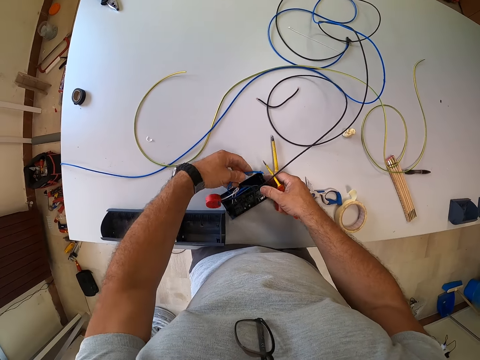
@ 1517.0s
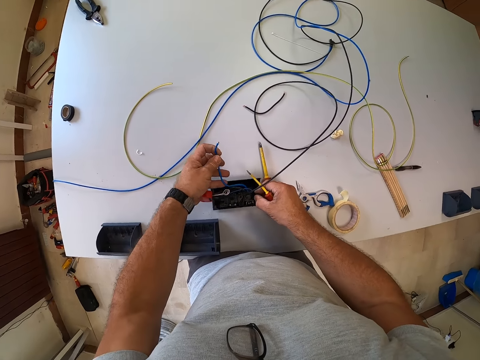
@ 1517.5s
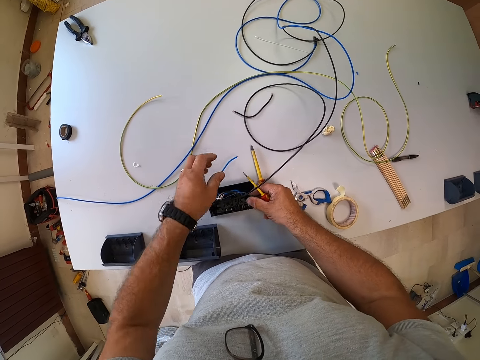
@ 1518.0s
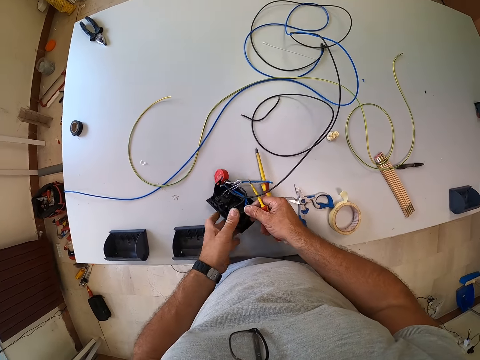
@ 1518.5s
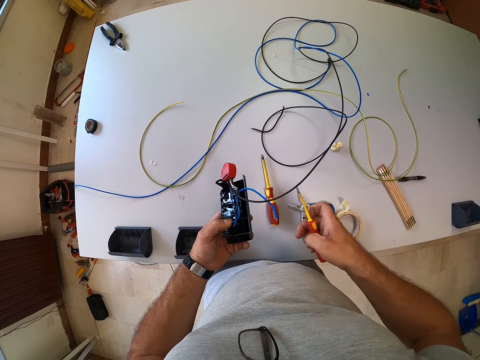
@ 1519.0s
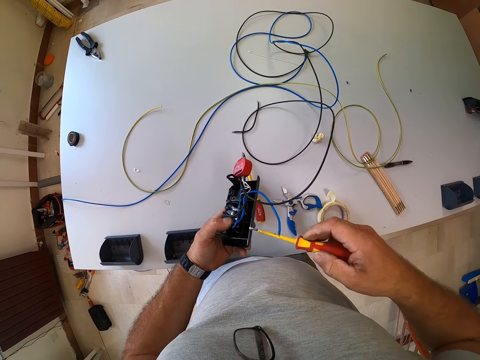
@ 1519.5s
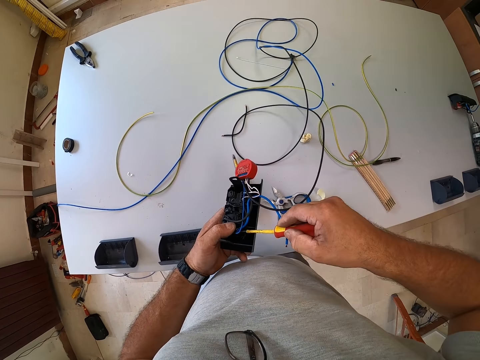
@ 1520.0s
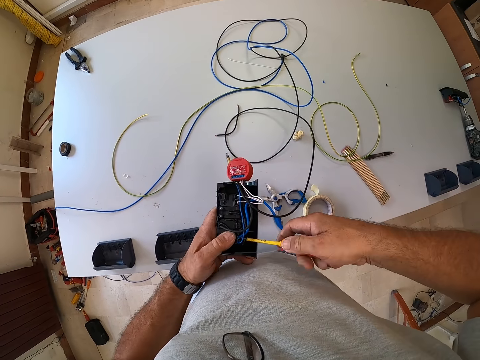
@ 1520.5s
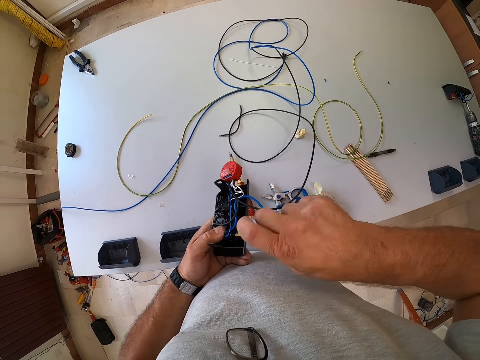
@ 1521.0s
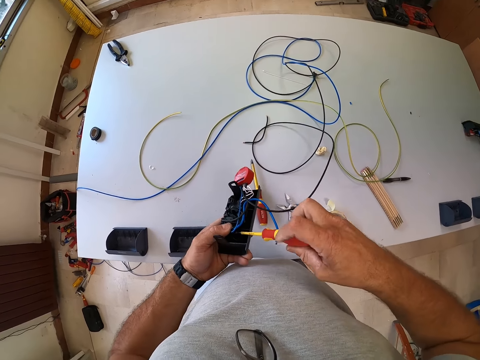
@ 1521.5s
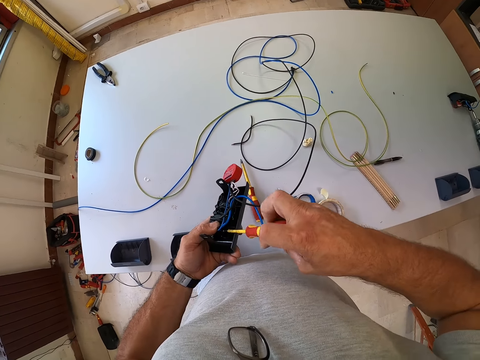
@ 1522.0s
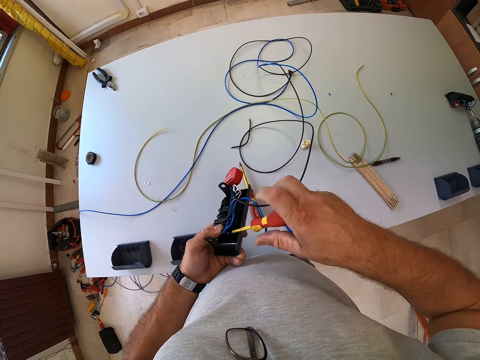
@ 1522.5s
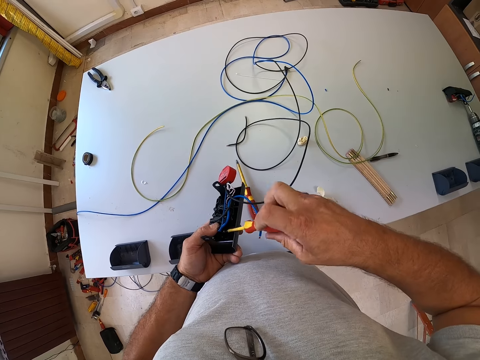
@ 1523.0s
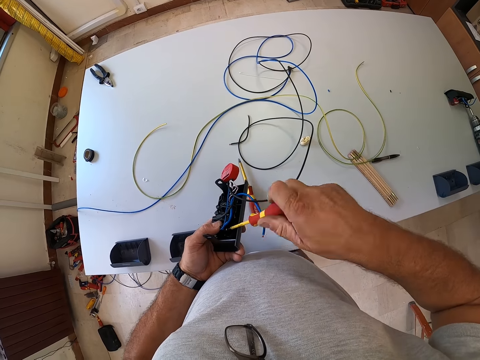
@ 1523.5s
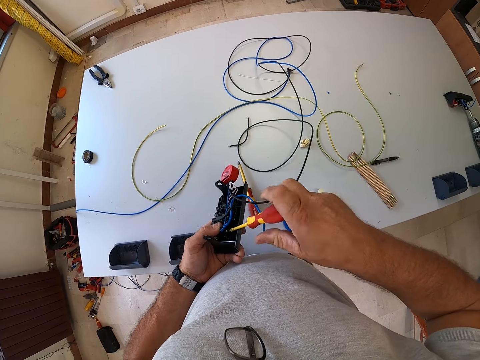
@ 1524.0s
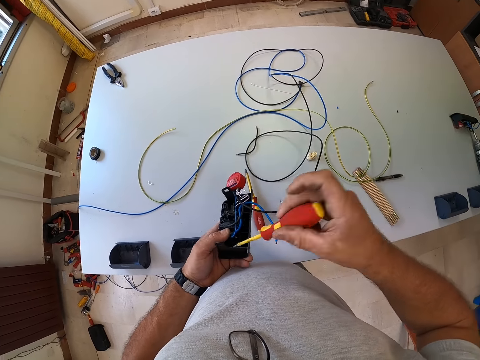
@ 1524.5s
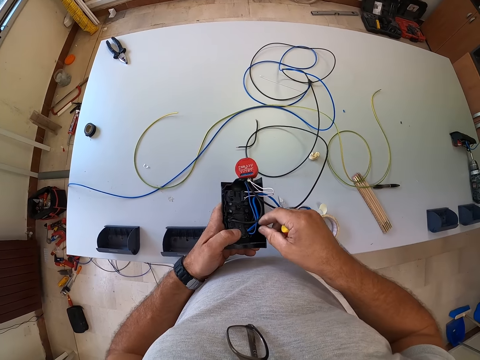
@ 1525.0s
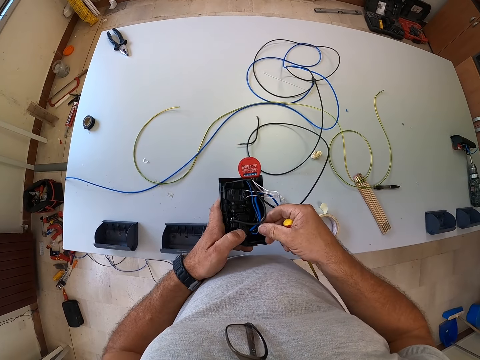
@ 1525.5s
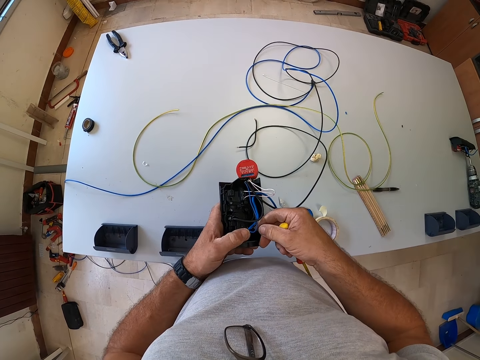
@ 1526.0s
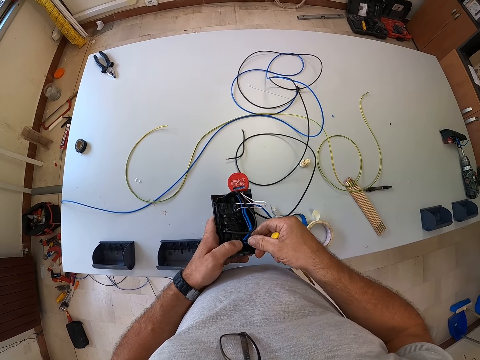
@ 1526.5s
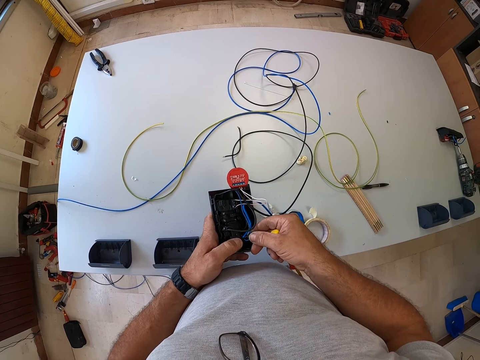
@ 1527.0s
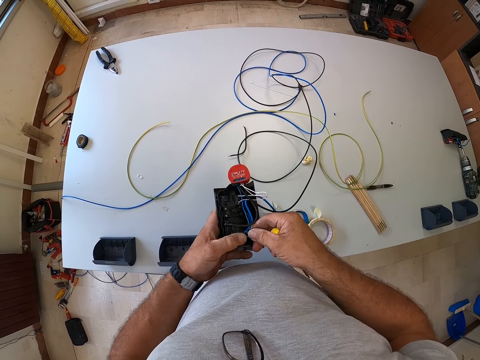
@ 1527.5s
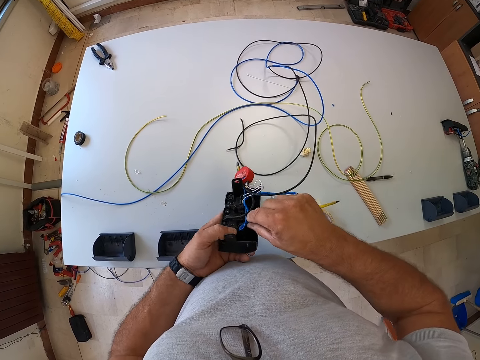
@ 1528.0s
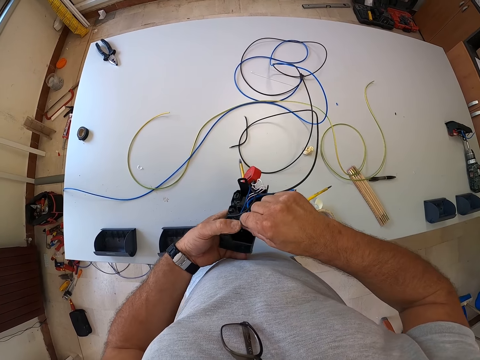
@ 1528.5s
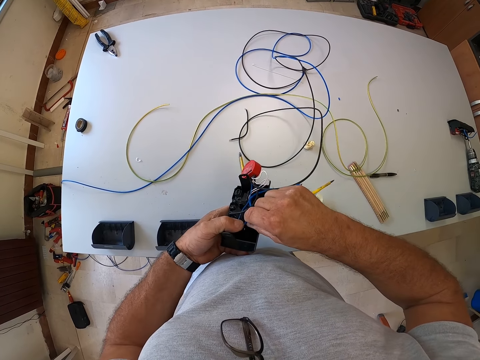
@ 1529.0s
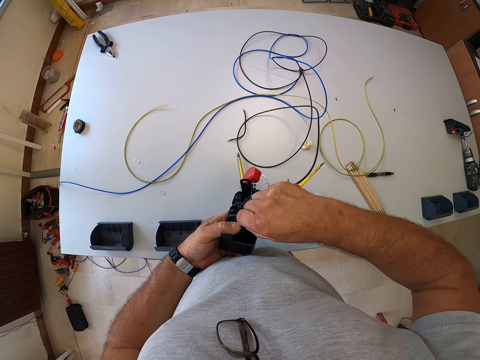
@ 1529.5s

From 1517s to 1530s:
The camera wearer sorts the wire of the socket. They move a wire. They pick up the socket from the table. They loosen a screw on the socket with the screwdriver. They drill the machine. They adjust the wires of the socket. They fix a wire to the machine.

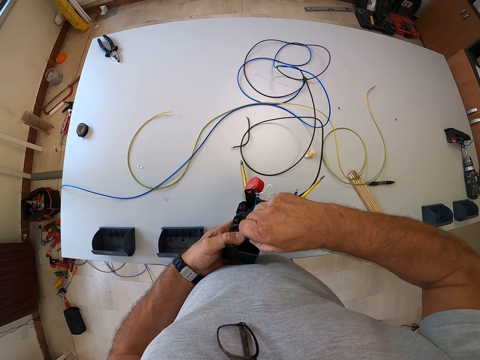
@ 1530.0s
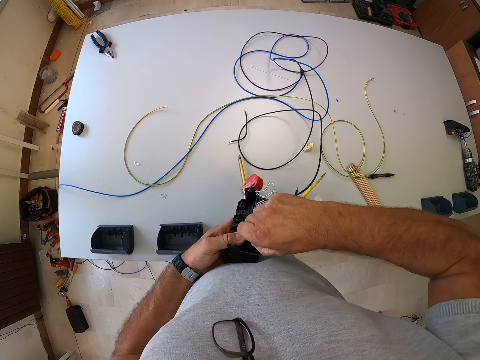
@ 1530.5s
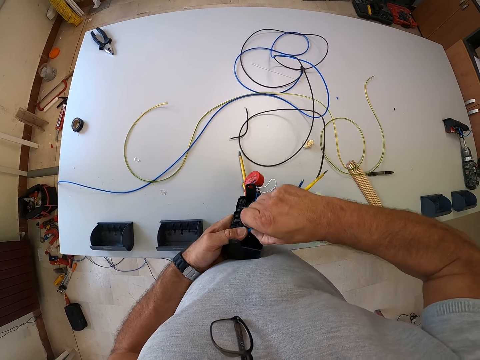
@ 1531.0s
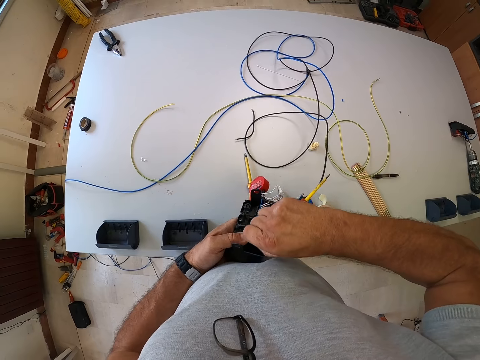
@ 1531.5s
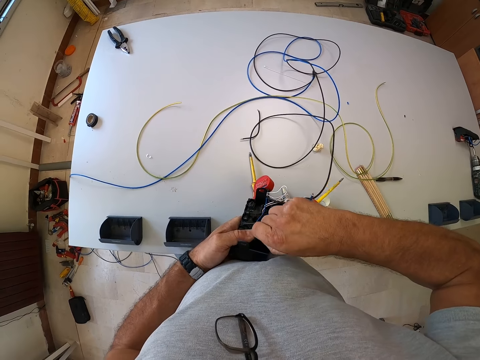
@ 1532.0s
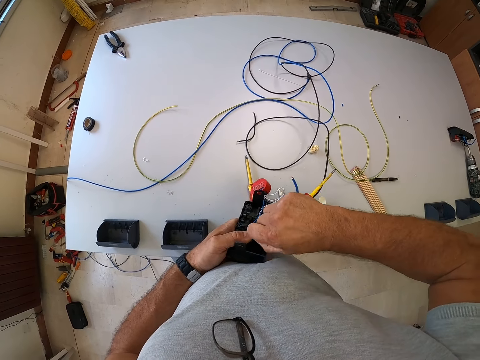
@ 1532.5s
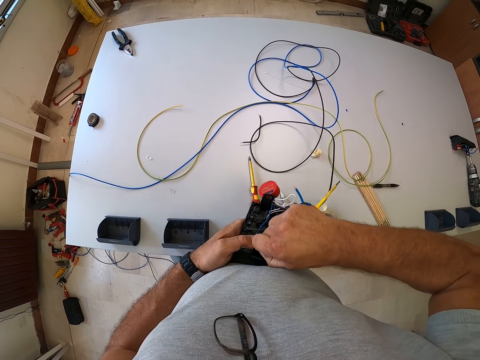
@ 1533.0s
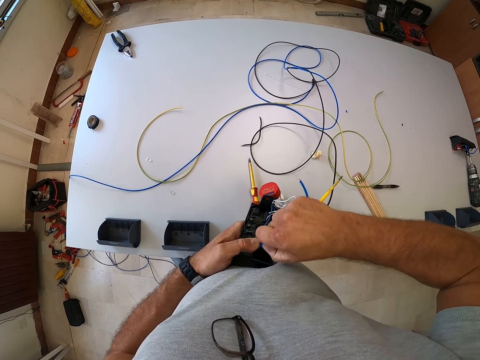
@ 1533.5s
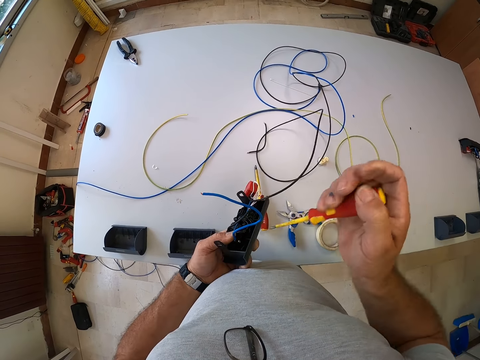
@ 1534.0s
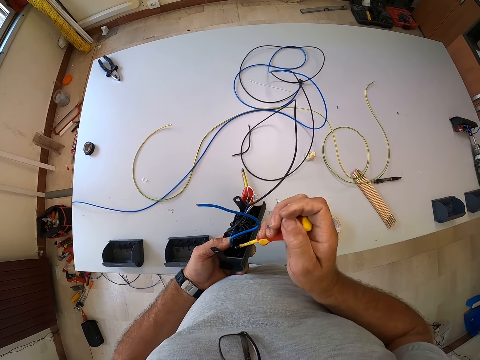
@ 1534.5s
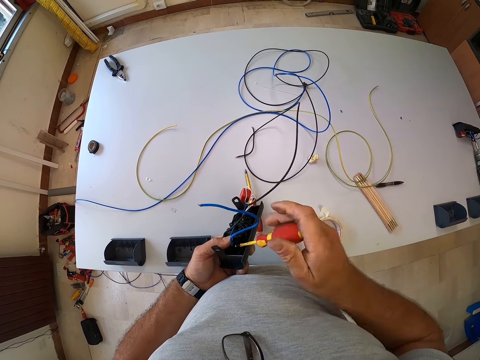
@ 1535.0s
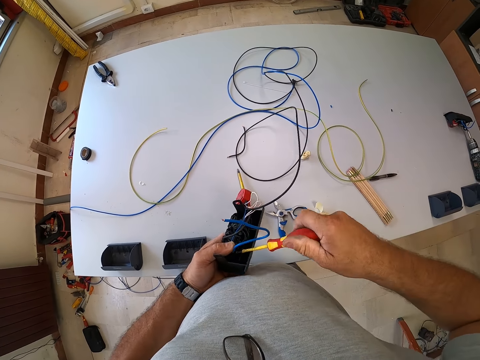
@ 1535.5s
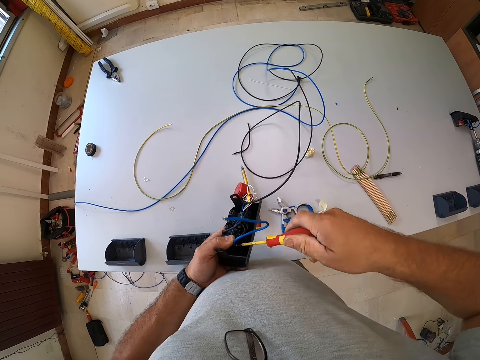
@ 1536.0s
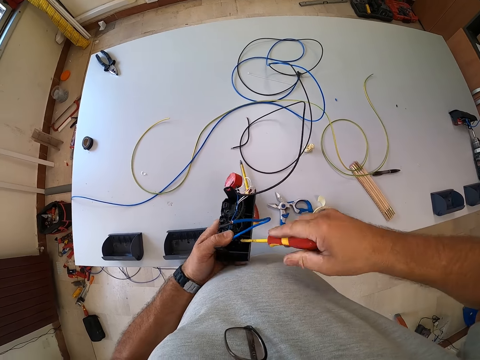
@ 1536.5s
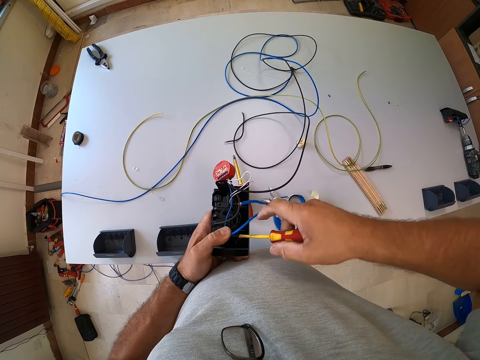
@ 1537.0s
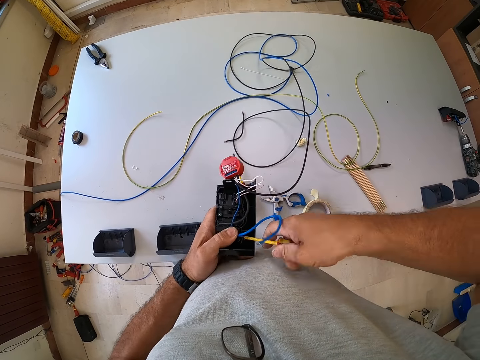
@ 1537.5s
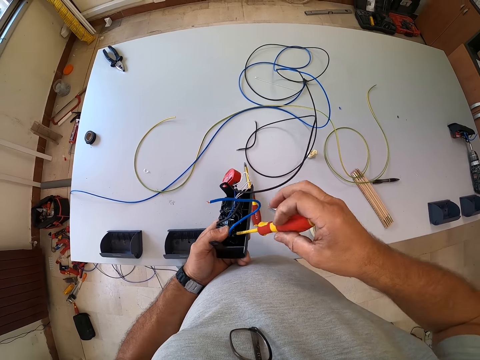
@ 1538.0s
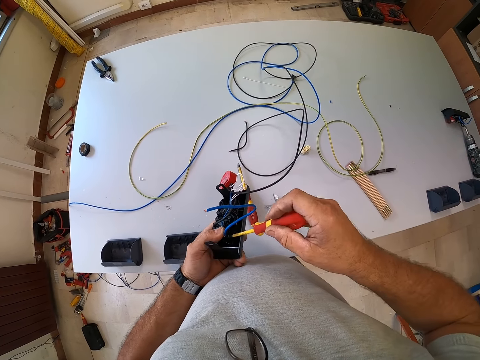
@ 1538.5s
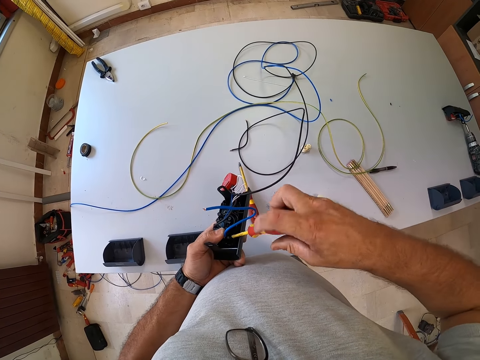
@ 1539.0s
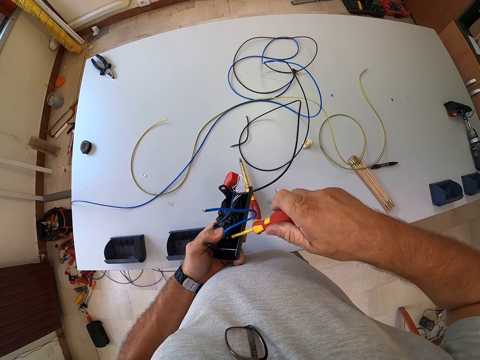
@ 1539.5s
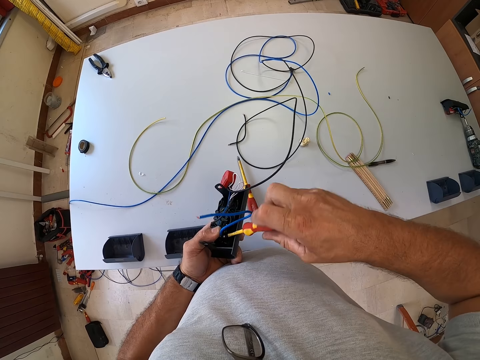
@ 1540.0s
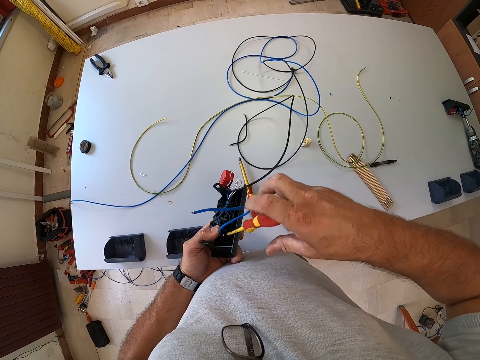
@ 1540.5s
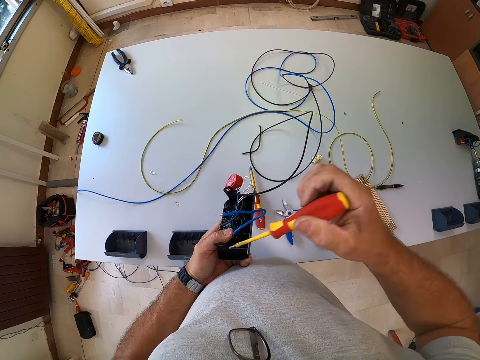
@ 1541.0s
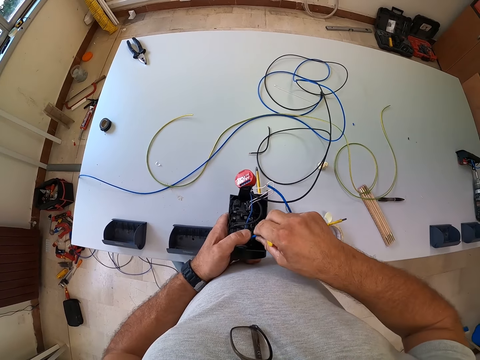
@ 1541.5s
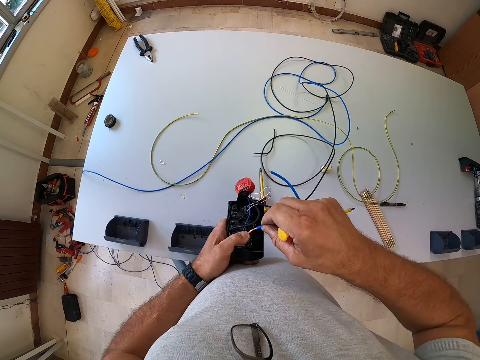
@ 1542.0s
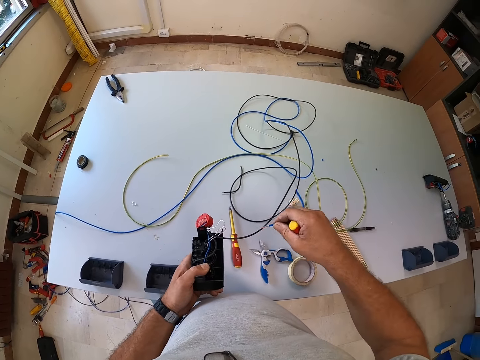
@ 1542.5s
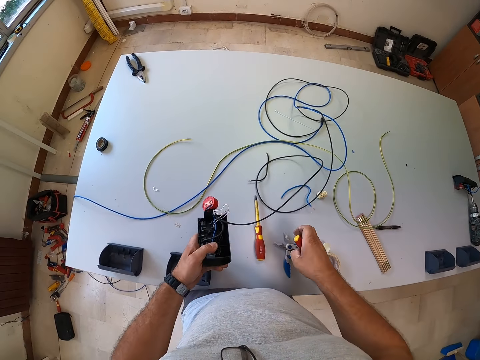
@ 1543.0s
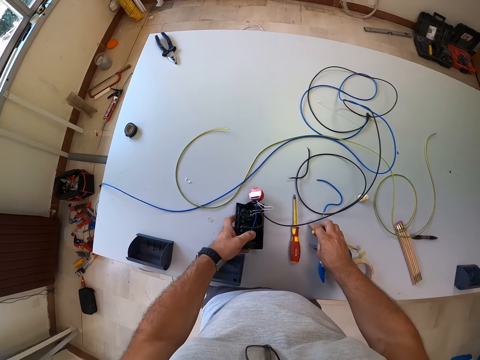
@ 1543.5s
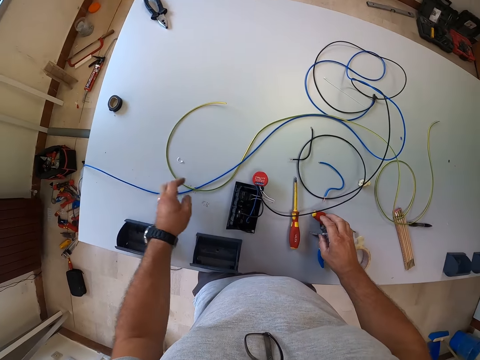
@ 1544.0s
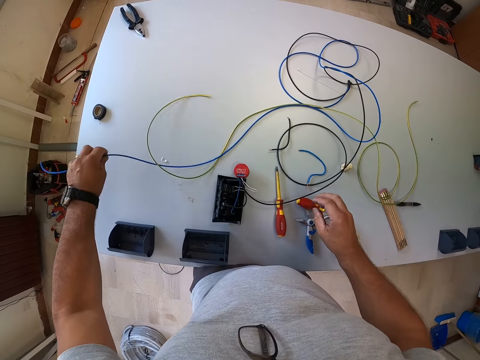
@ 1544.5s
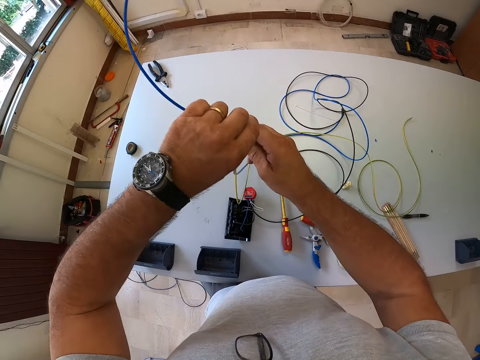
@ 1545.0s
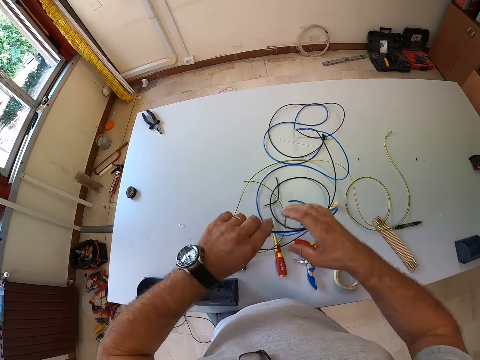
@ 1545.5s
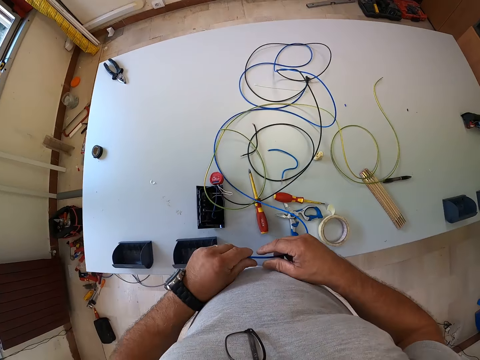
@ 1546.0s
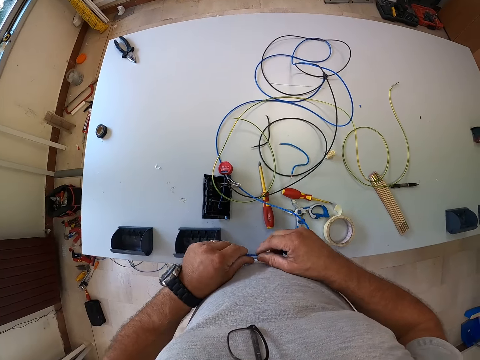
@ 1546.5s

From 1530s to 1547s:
The camera wearer plucks out a wire. They loosen a screw on the socket with the screwdriver again. They drill the machine using the screwdriver. They remove the wire in the socket. They drop the wire on the table. They drop the socket and the screwdriver on the table. They pick up the wire from the table.
